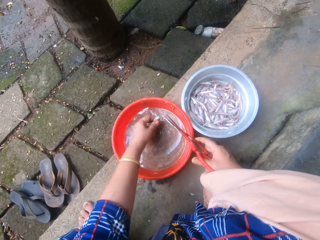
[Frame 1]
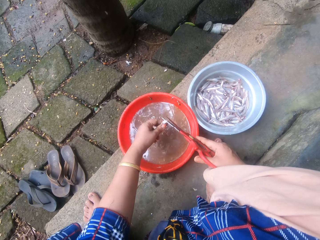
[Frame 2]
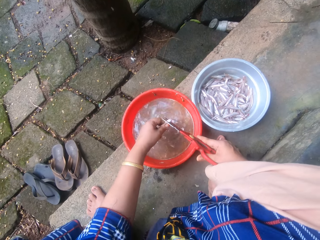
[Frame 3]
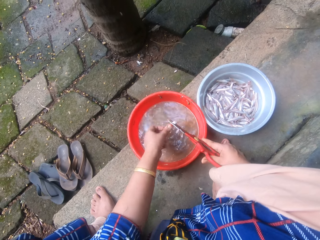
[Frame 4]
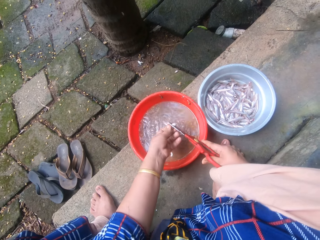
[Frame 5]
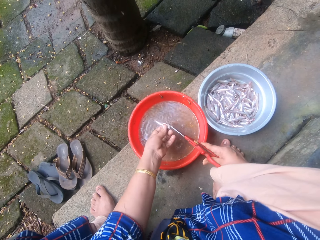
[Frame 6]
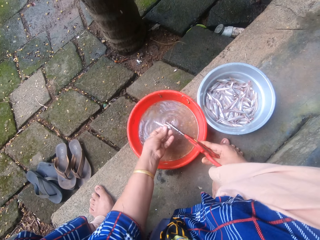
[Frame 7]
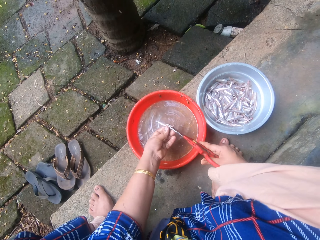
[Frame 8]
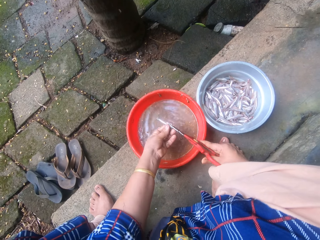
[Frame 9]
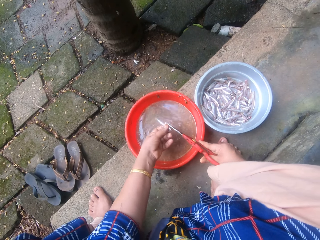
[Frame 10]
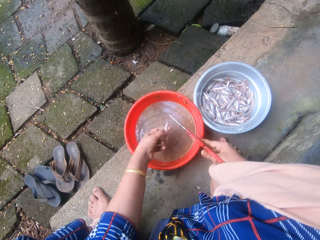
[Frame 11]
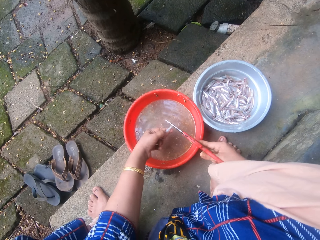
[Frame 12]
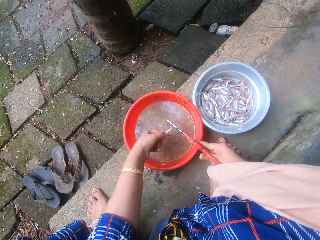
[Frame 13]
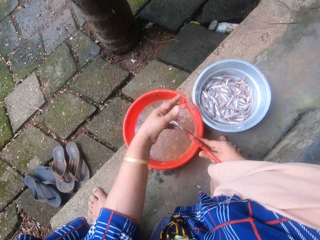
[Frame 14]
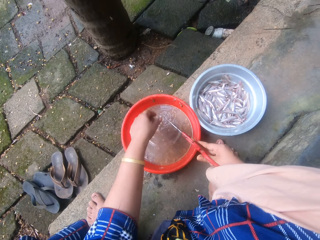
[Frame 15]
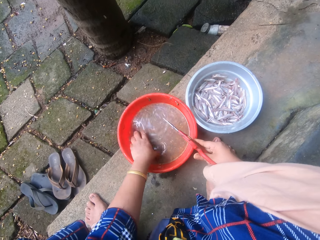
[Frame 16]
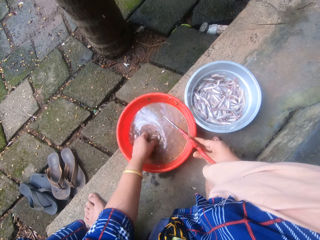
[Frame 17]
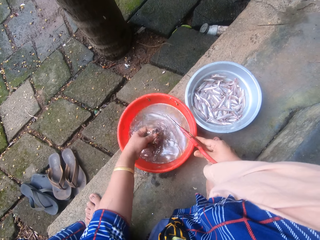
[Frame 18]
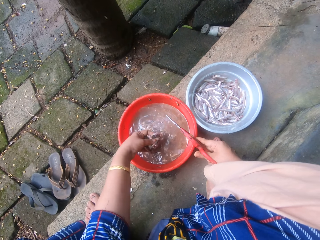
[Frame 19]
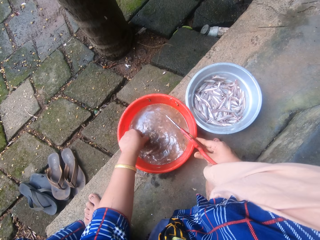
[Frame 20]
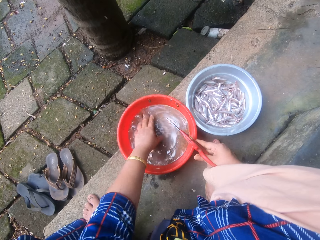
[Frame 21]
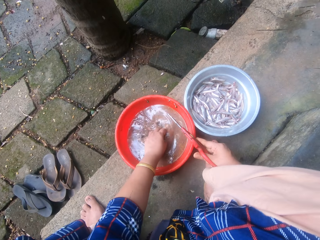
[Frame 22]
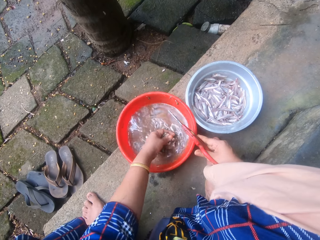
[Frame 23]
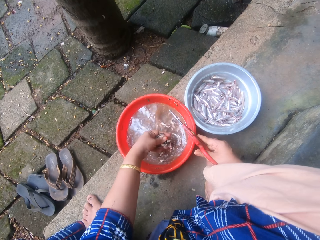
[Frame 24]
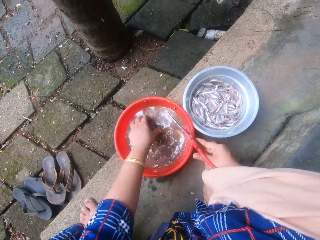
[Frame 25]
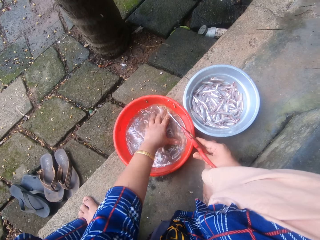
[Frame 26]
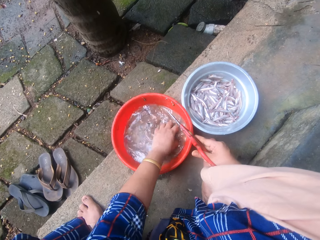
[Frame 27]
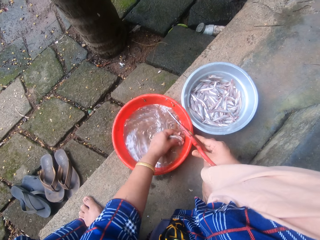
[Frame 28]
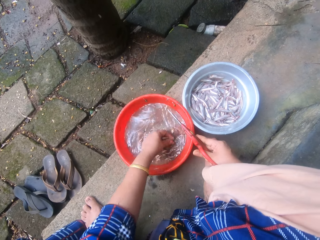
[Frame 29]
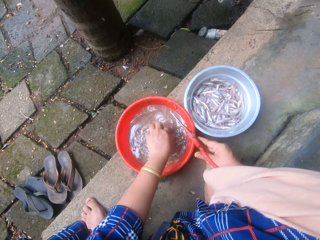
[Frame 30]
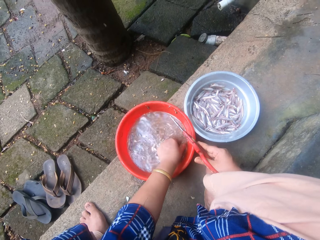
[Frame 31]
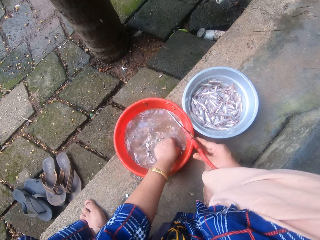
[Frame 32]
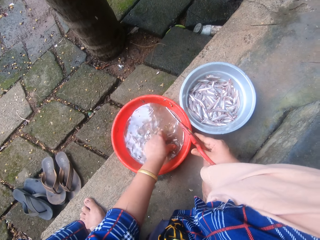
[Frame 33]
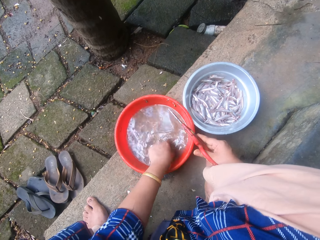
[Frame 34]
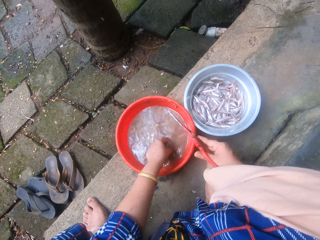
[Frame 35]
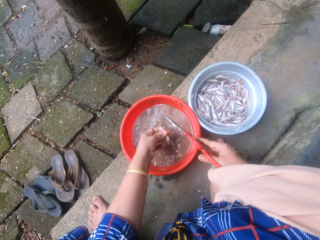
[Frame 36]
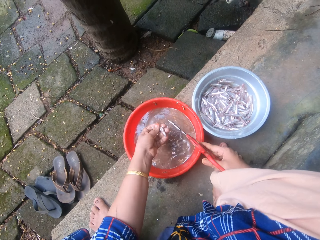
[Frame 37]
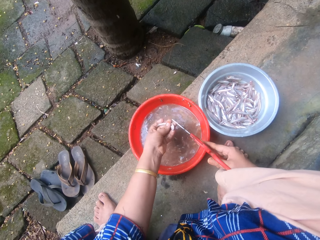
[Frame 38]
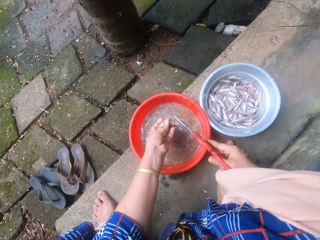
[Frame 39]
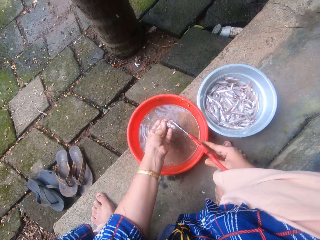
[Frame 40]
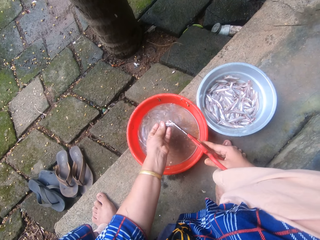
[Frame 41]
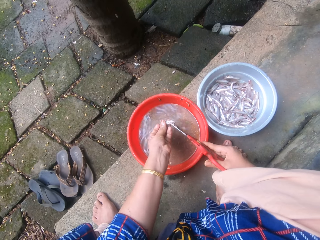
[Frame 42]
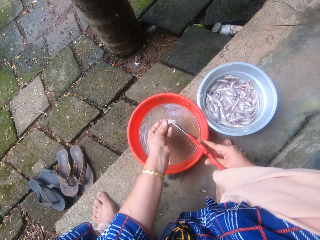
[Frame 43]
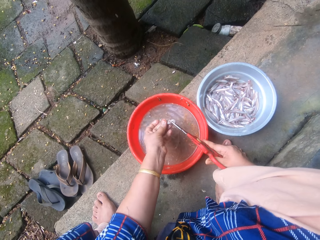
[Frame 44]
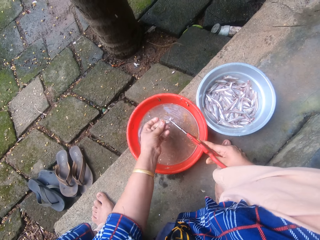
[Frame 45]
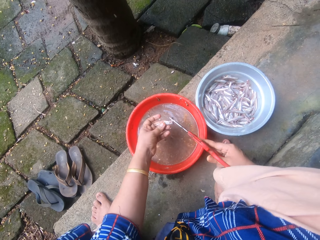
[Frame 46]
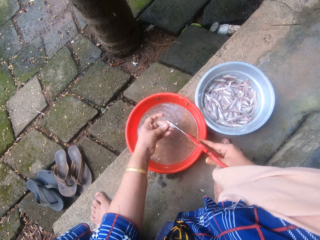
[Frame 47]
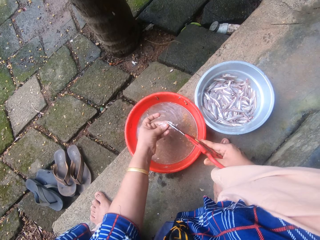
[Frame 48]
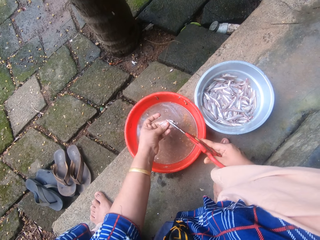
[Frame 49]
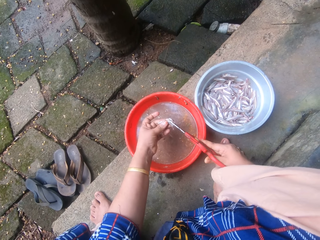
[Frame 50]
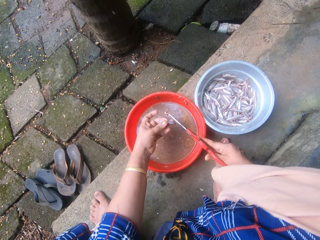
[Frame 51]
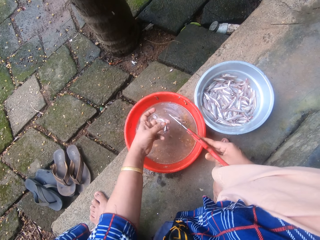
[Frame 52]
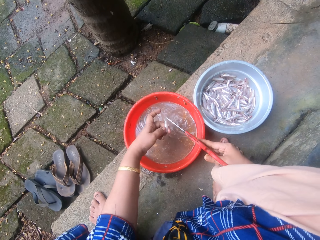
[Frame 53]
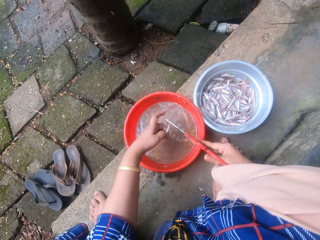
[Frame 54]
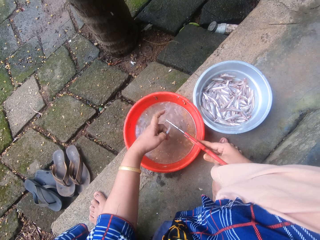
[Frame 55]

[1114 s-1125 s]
The camera wearer picks another fish from the red bowl with her left hand. She trims the fish with the scissors and tosses the fish into the aluminum bowl. She picks a small fish from the plastic basin. She checks the red bowl for fish with her left hand. She picks another fish from the red bowl with her left hand and trims the fish with the scissors.

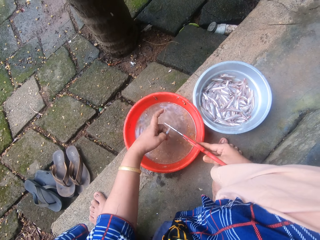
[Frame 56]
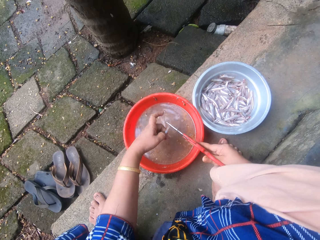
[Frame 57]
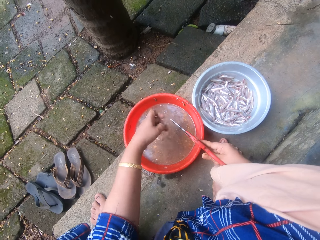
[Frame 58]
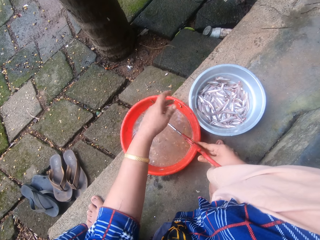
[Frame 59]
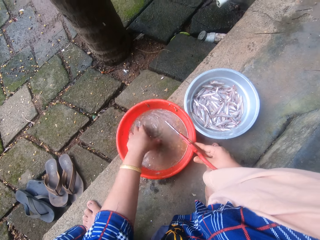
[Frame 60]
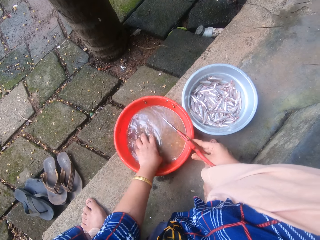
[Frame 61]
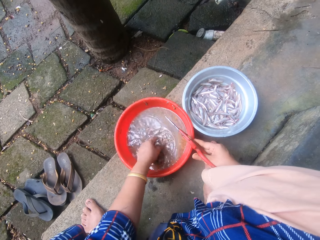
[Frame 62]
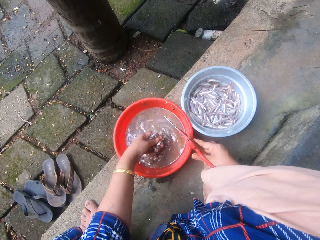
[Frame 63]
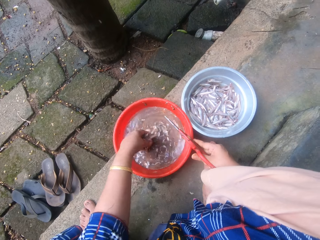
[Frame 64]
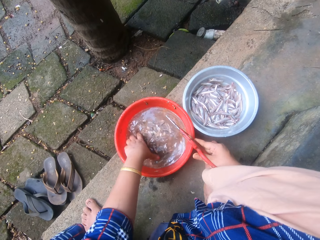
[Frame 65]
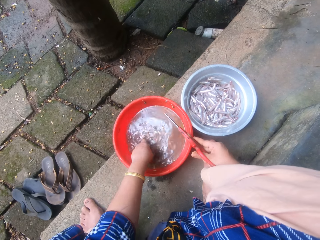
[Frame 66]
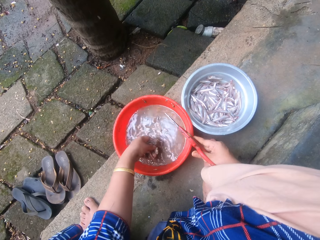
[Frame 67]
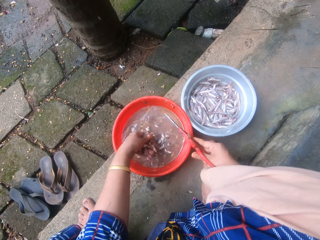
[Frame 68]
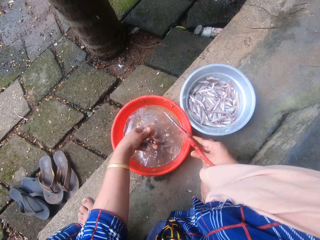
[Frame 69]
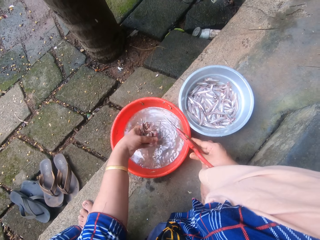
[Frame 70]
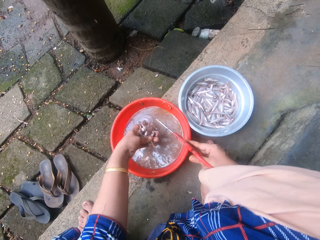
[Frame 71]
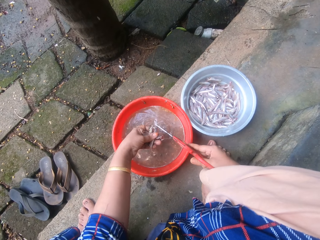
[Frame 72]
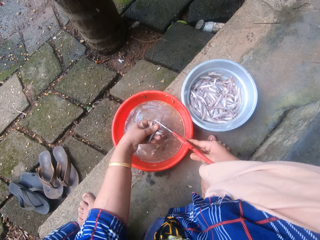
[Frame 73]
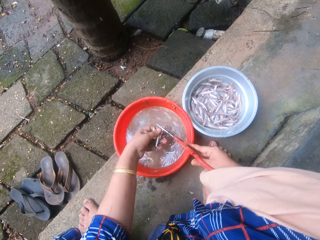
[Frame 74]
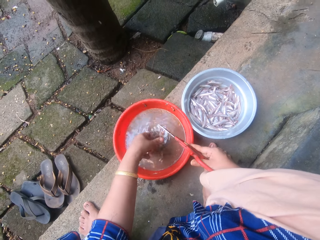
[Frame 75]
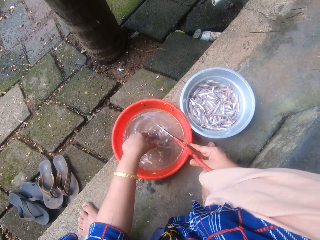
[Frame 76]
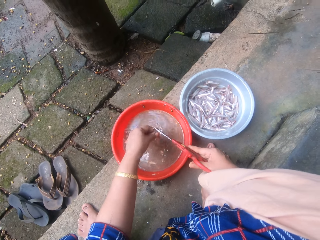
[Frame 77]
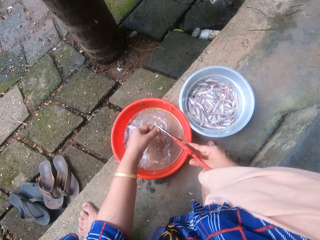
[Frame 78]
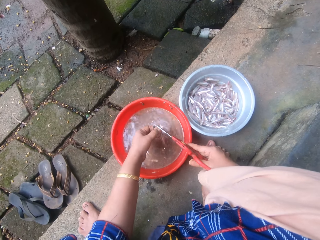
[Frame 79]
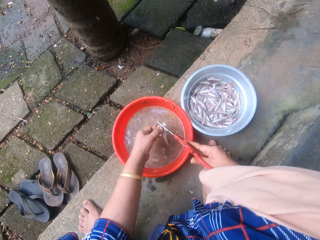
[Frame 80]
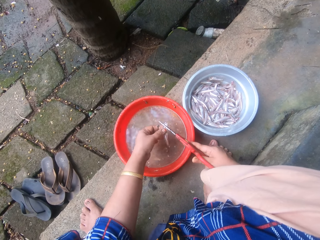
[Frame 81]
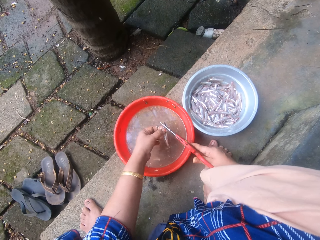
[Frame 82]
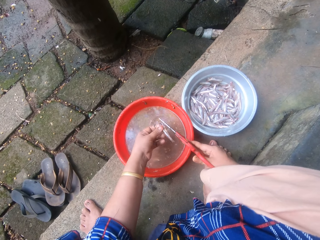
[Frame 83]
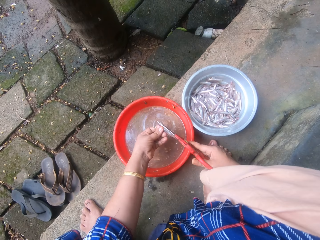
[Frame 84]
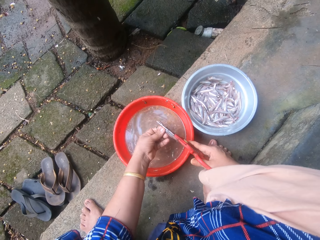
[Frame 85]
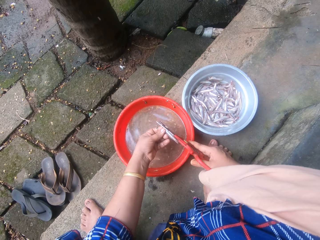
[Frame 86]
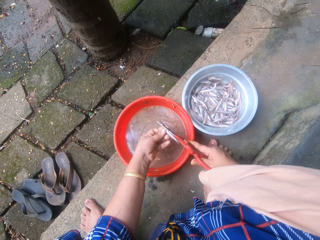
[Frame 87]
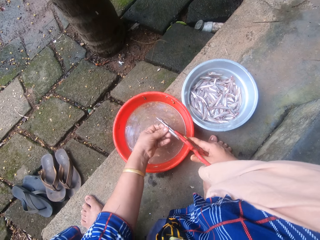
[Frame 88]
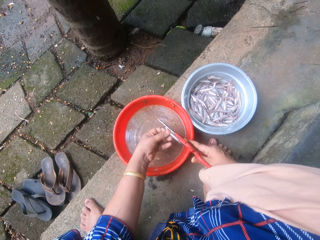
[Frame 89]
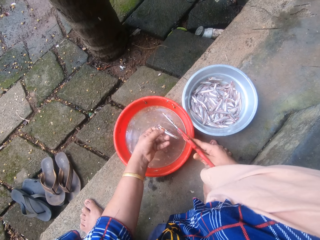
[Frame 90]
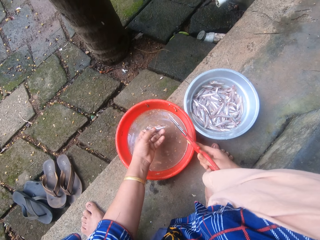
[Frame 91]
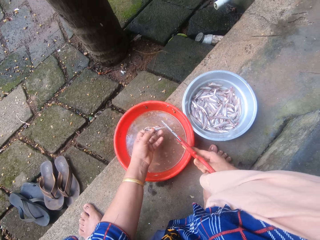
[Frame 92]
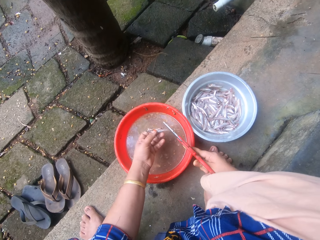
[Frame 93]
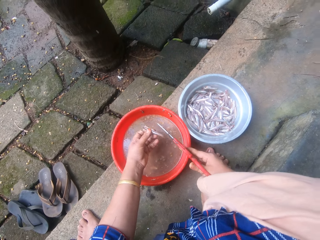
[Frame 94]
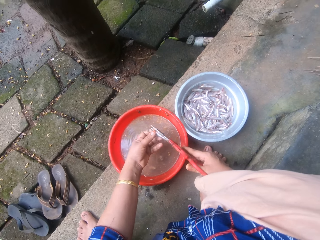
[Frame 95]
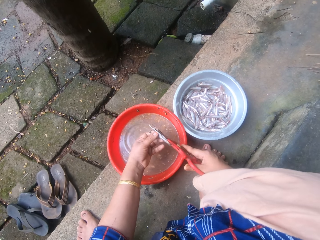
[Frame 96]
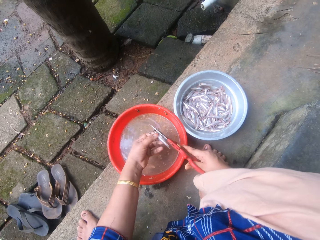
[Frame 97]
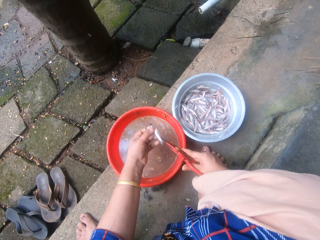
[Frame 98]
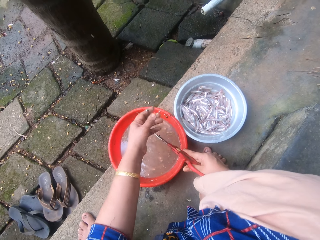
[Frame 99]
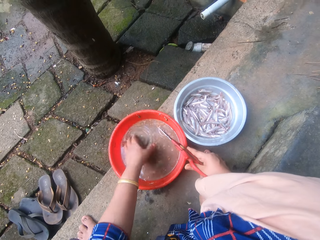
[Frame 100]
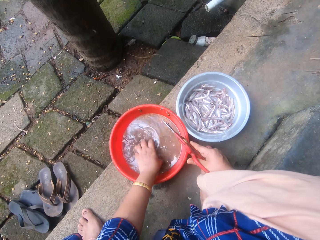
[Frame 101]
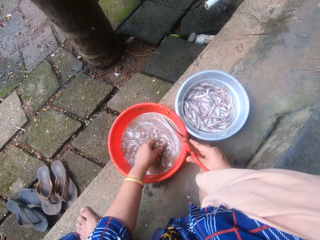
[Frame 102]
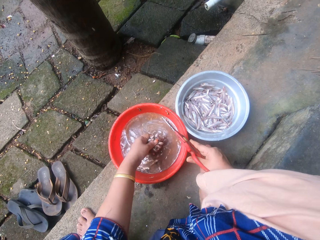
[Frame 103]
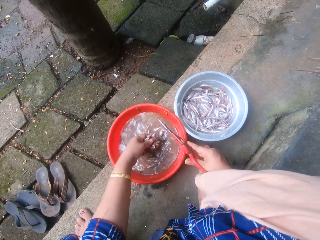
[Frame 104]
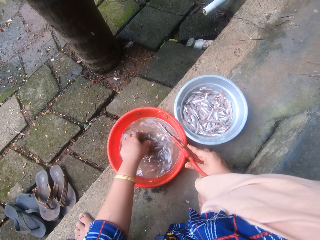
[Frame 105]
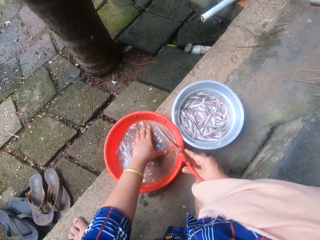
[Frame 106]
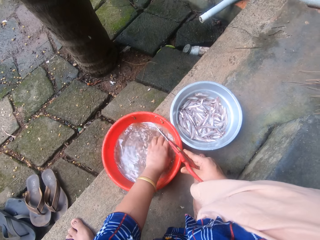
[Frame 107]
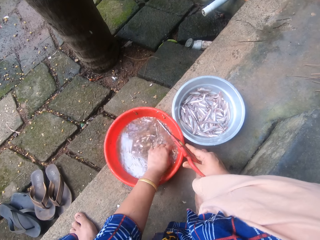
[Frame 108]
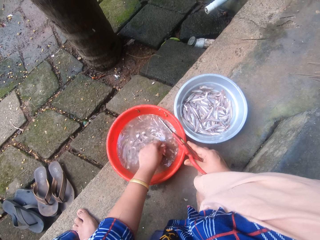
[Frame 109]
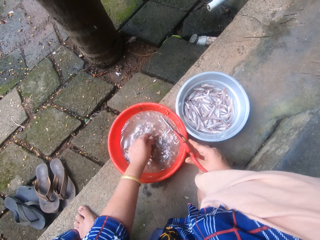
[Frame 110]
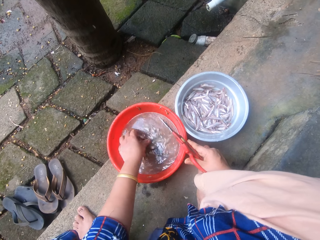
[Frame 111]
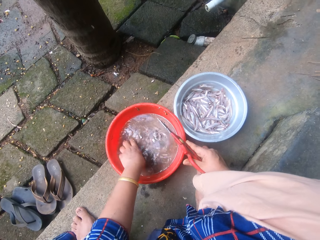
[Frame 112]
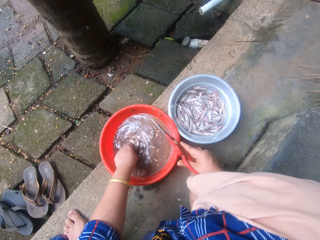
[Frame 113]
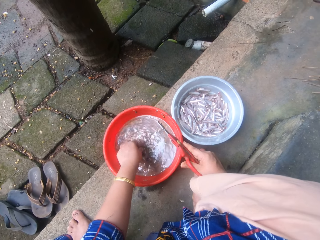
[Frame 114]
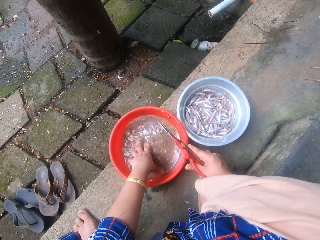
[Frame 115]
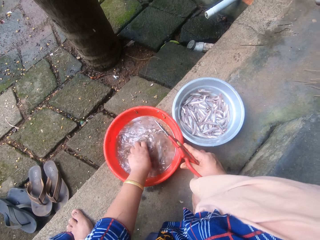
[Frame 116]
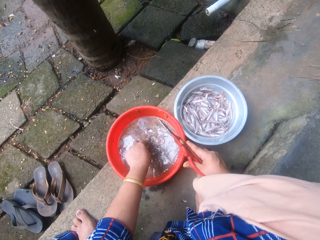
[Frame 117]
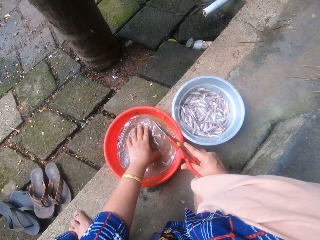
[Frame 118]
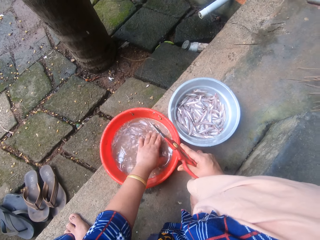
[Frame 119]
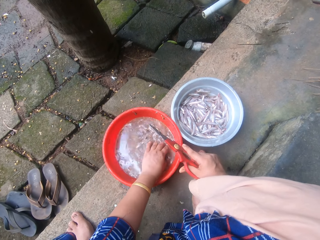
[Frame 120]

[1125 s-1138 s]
The camera wearer tosses the fish into the aluminum bowl. She picks another fish from the red bowl with her left hand. She trims the fish with the scissors and tosses the fish into the aluminum bowl. She checks the red bowl for fish with her left hand. She picks a small fish from the plastic basin.
